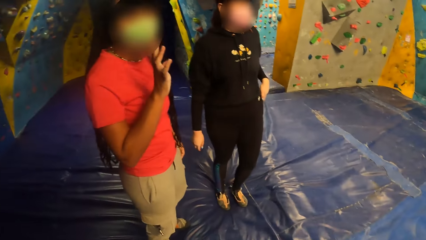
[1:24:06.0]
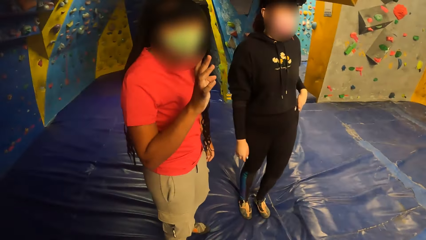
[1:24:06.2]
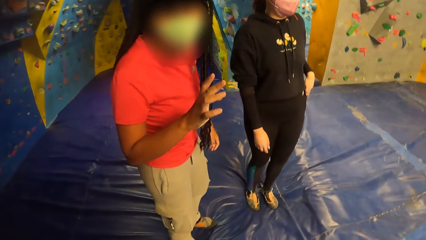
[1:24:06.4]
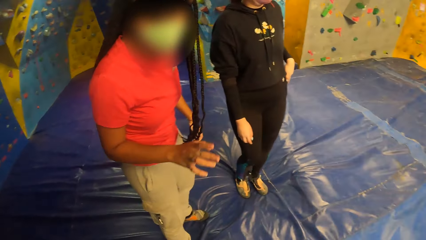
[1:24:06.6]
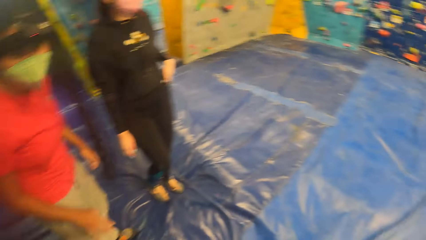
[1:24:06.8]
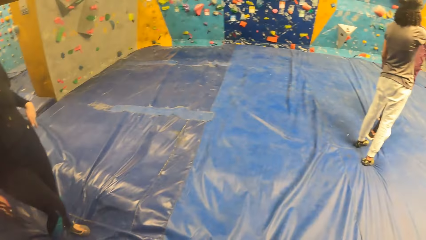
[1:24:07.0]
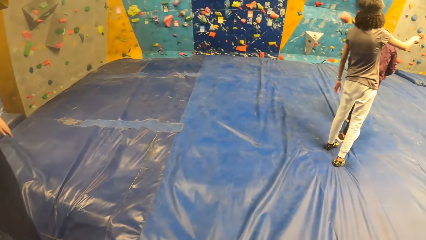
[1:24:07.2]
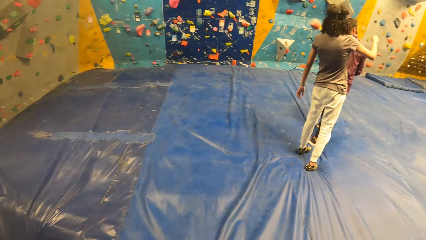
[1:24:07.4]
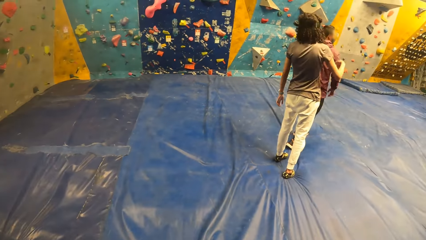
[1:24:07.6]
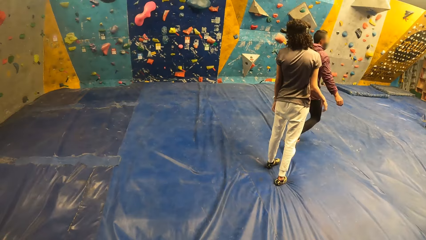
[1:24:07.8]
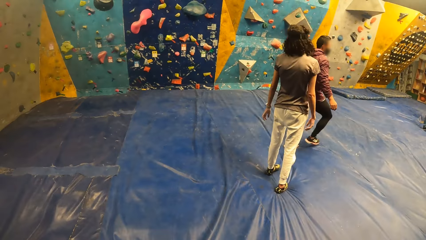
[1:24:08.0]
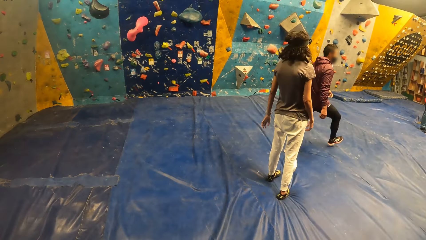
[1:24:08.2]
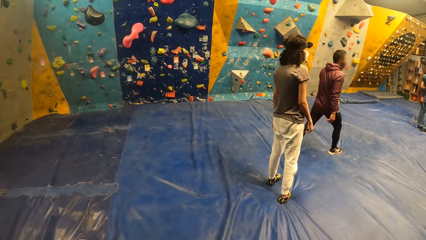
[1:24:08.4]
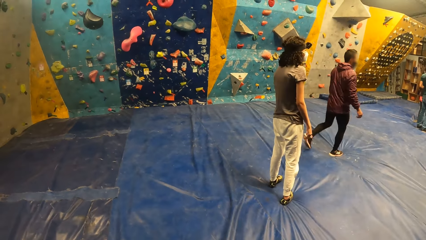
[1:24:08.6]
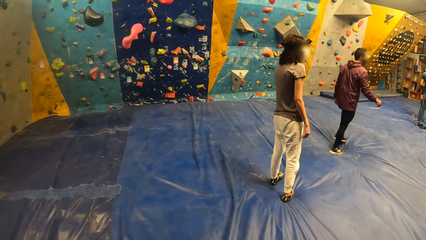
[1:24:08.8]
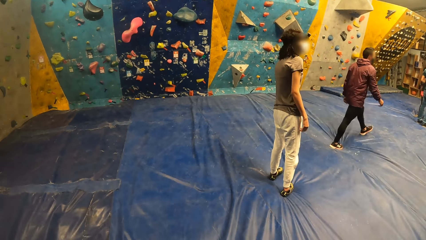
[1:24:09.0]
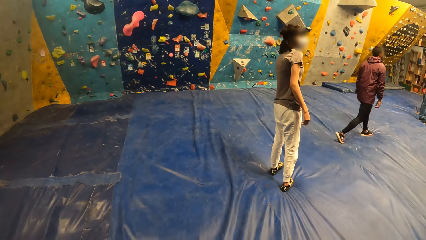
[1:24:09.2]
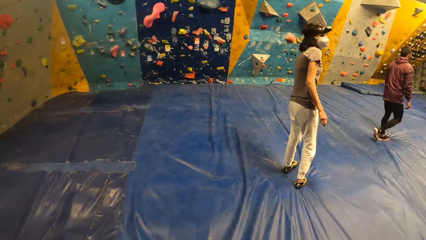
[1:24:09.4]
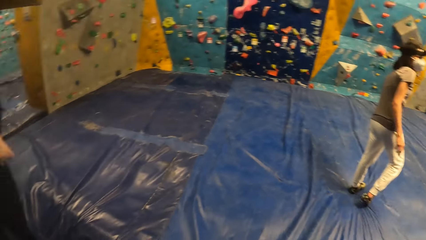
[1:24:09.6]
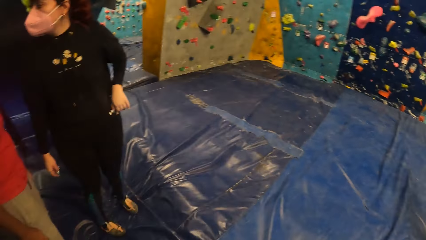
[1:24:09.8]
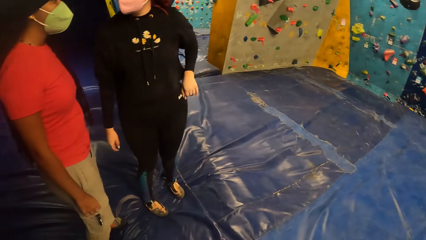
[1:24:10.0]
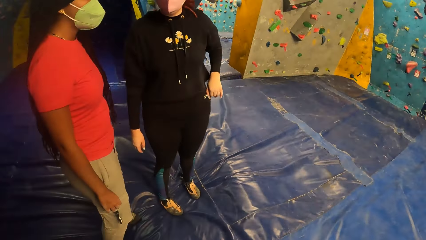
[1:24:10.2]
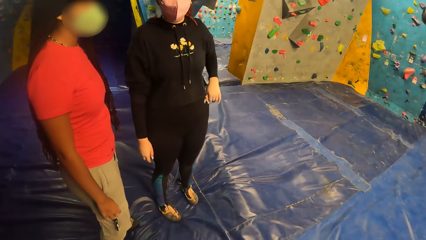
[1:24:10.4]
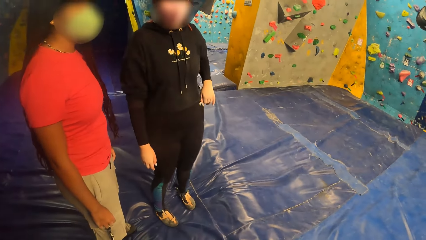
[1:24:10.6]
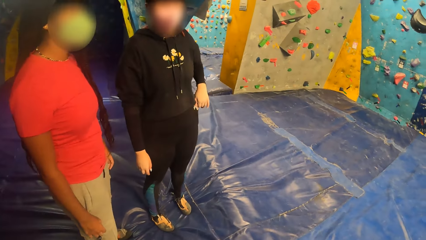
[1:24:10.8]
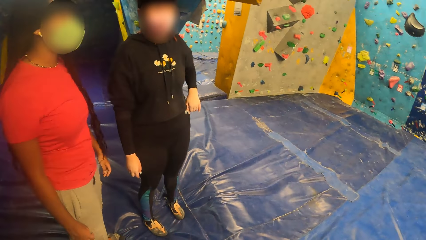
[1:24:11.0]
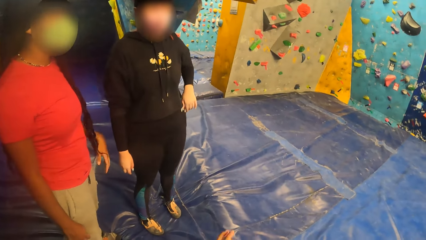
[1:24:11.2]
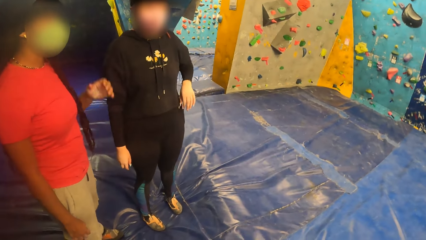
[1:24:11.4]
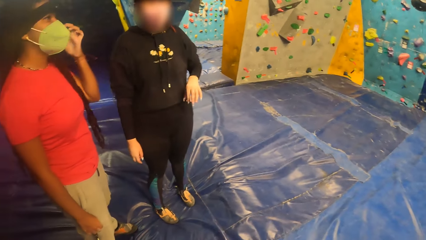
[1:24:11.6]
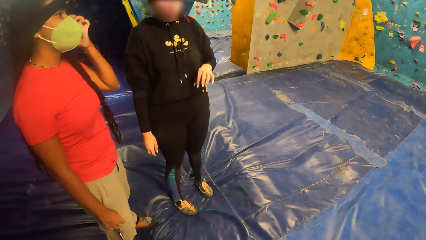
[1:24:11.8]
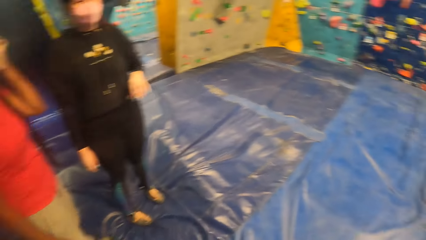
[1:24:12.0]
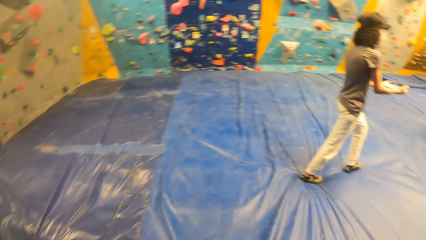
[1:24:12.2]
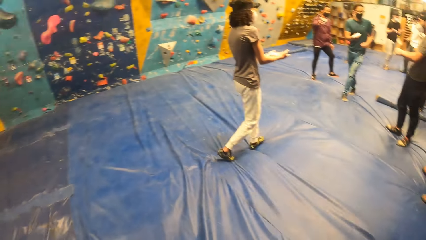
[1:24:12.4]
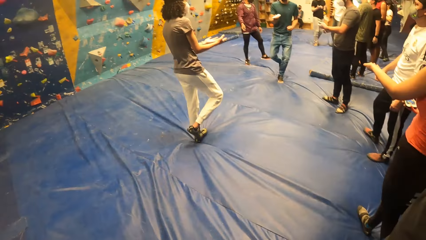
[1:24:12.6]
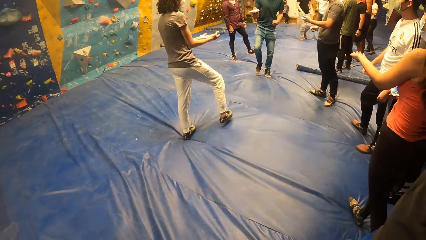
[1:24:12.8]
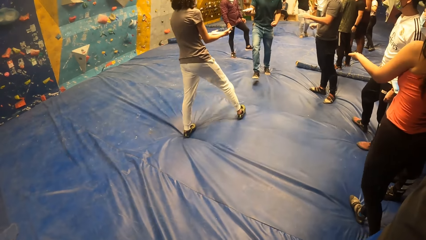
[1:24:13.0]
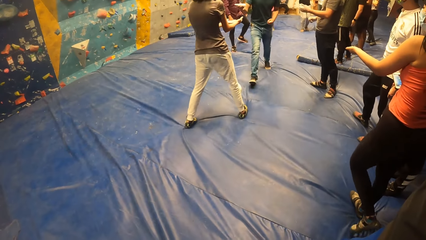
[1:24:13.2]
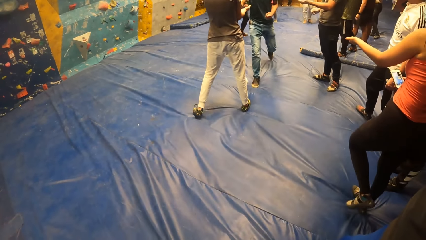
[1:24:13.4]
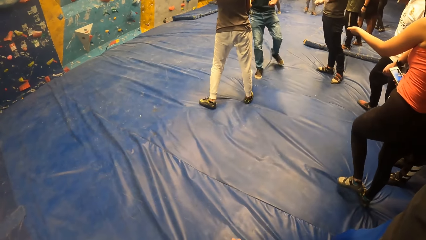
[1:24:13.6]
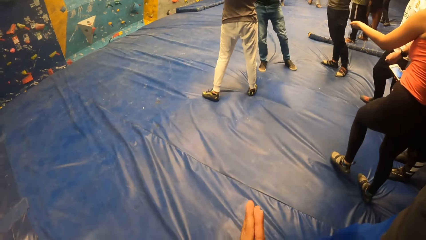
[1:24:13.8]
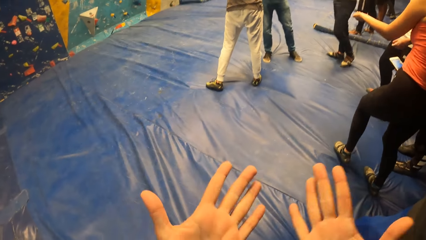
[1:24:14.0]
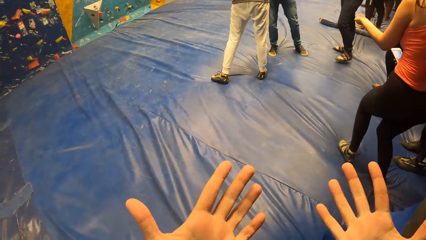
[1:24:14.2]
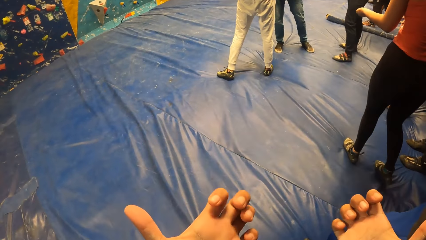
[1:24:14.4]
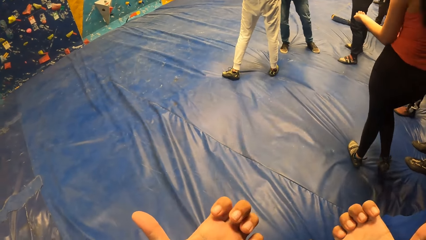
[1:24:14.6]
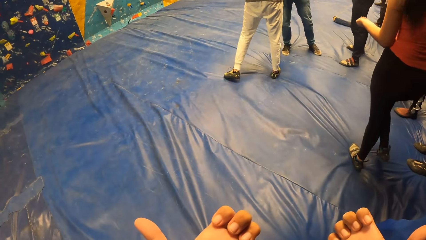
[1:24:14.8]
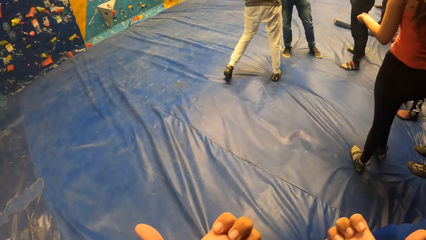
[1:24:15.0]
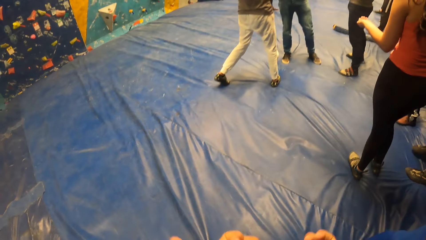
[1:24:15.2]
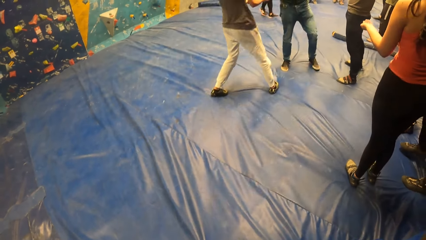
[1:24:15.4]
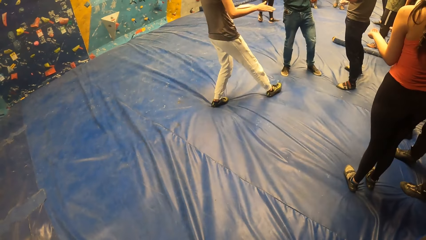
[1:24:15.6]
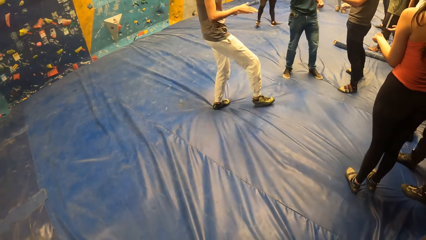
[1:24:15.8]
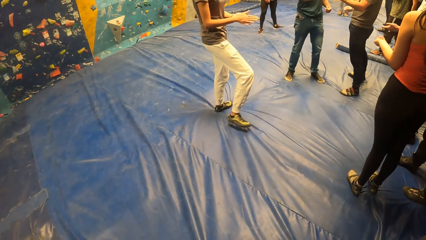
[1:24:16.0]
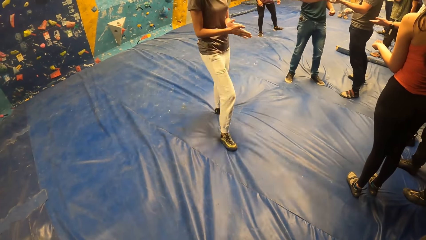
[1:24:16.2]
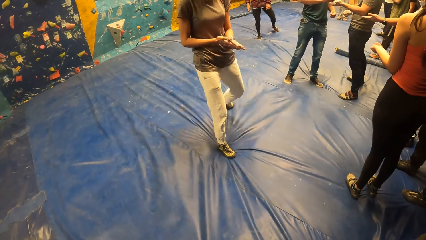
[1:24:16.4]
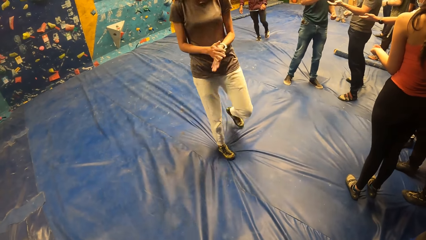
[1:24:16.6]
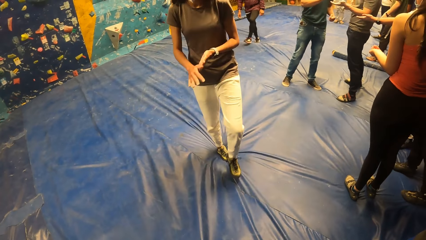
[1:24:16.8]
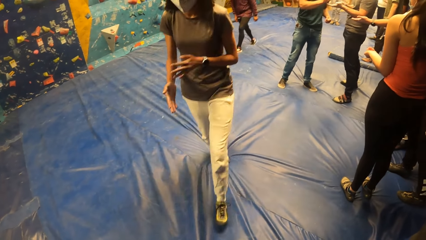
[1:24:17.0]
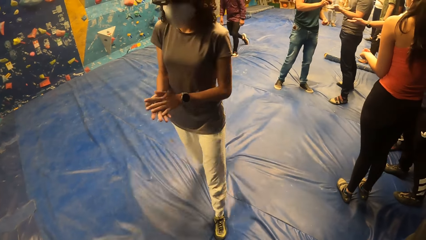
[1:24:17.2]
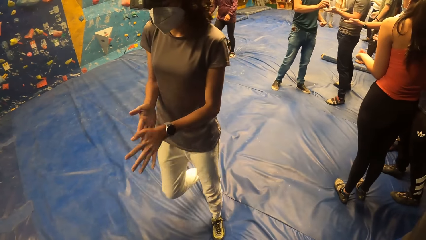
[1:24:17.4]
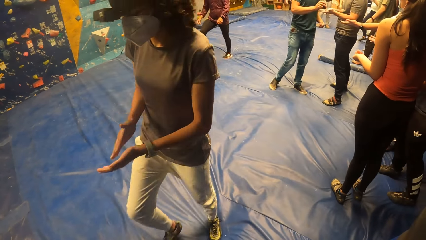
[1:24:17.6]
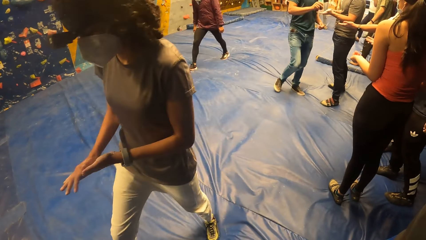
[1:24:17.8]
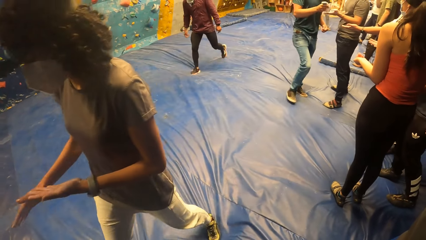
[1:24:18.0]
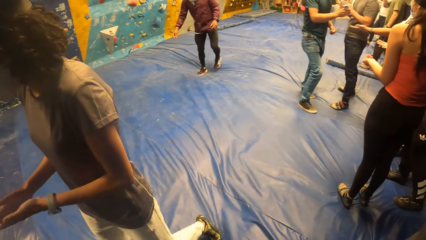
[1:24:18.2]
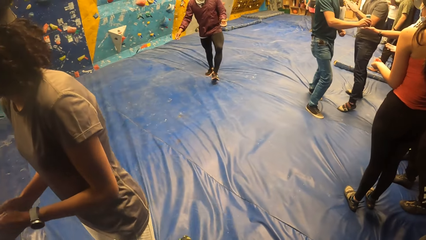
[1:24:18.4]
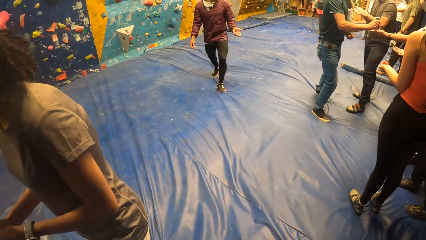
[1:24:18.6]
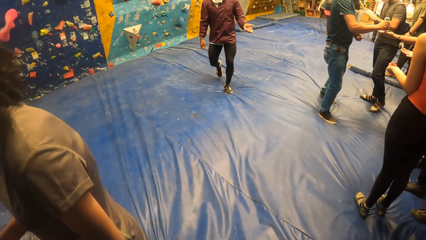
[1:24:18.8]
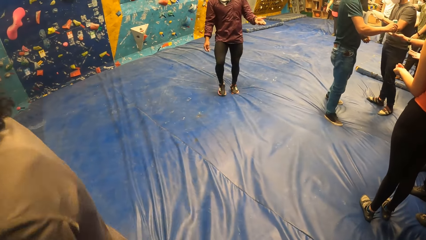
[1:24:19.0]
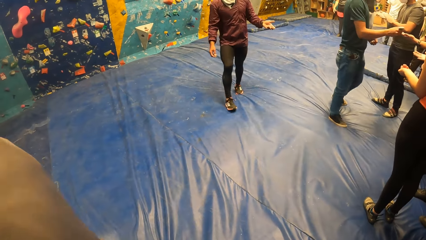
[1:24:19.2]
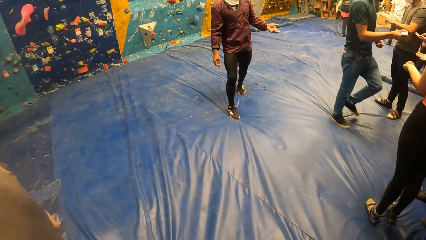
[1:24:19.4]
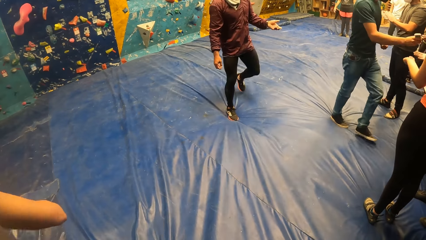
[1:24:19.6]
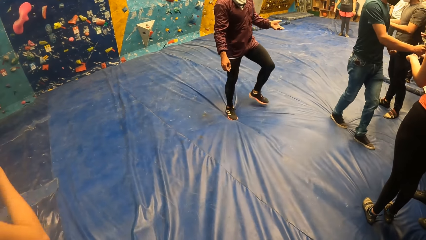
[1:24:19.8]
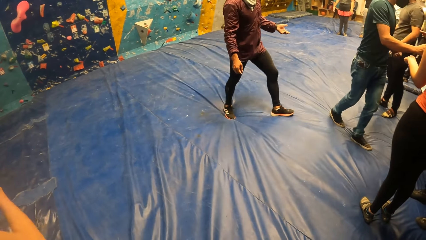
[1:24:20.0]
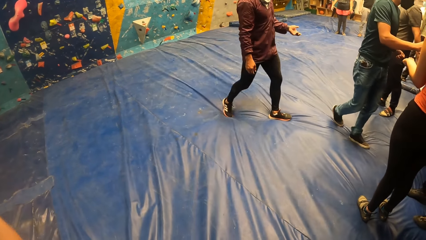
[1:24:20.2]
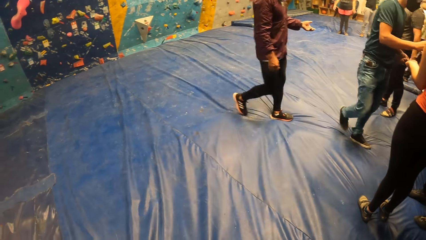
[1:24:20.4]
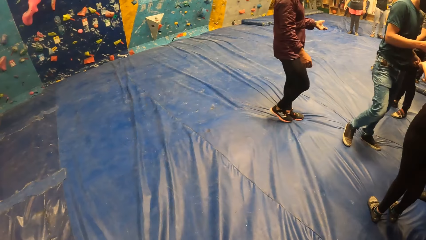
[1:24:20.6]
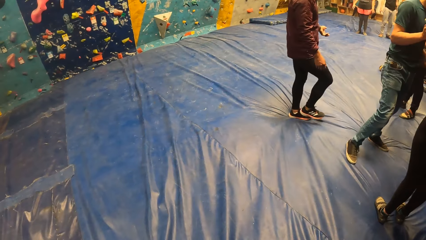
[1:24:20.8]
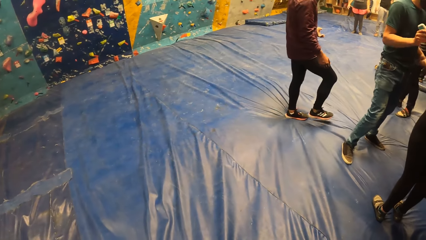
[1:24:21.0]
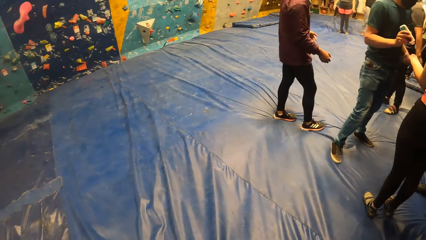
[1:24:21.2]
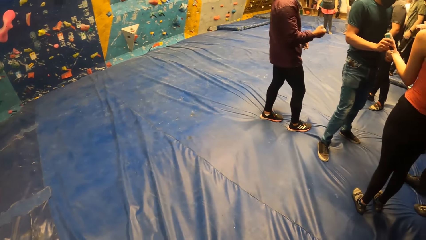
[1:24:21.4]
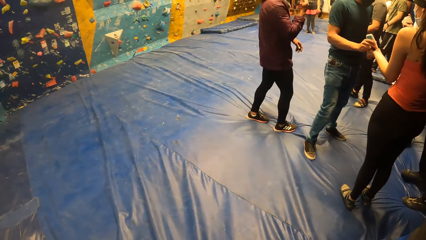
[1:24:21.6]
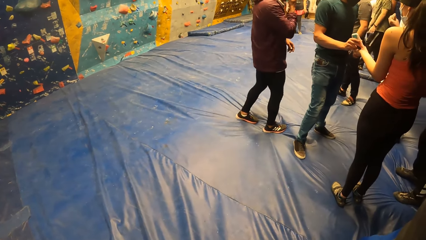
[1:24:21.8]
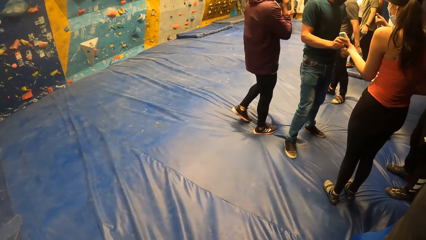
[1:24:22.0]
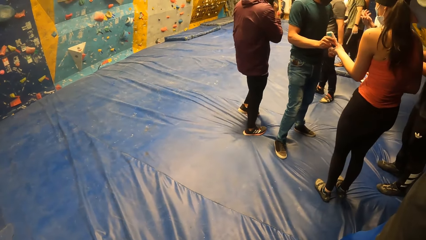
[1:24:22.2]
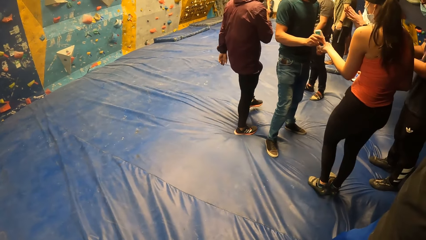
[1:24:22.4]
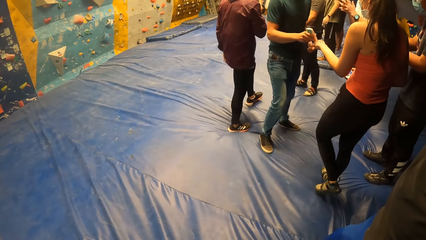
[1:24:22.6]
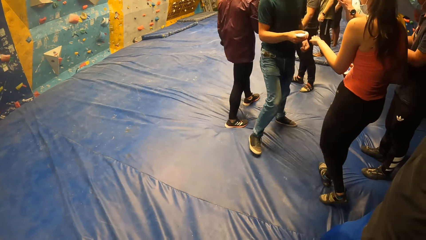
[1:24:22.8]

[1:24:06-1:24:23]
A woman gesticulates with her right hand. A person moves his body. Another person walks around. Another woman interacts with the first woman. The first person moves his hand. The first woman touches her face with her left hand. A third woman interacts with a man. A third person applies the cream on the hands of a fourth person. The camera wearer moves his hands. The fourth person walks around. The fourth person rubs both palms together. The fourth person walks around. The man puts lotion on the palms of a group of people from a tube in his right hand. The second person walks around. The third person applies the cream on the hands of another person. The third person applies the cream on the hand of another person. Another person applies the cream on their own hand.
